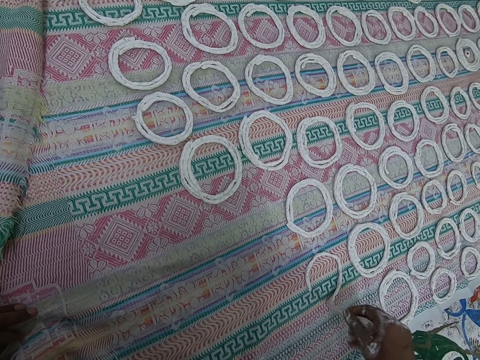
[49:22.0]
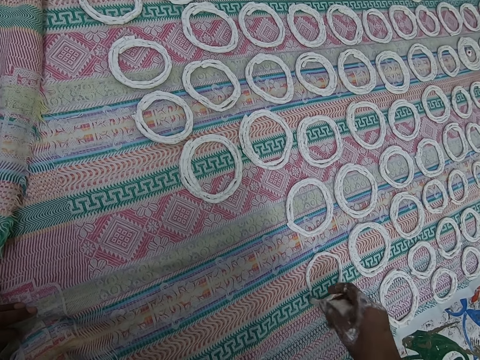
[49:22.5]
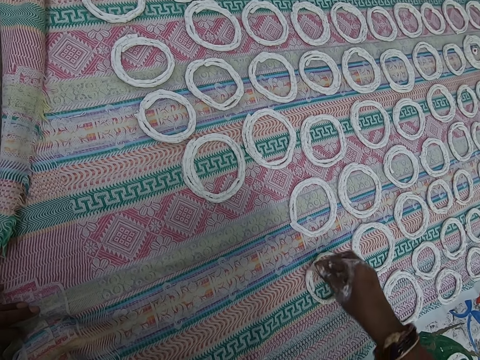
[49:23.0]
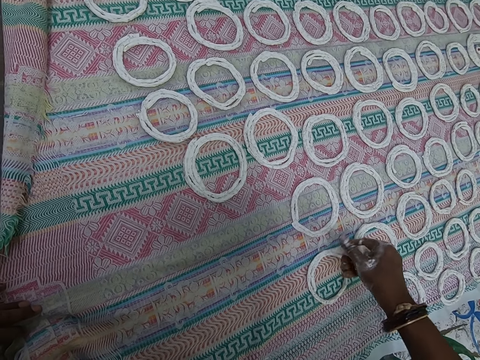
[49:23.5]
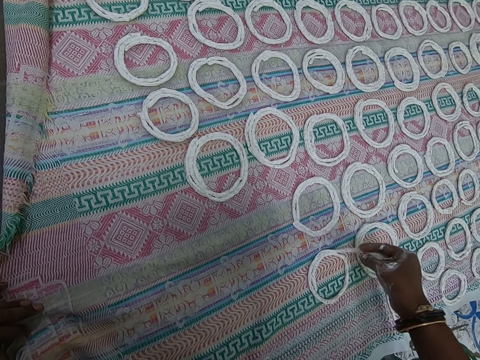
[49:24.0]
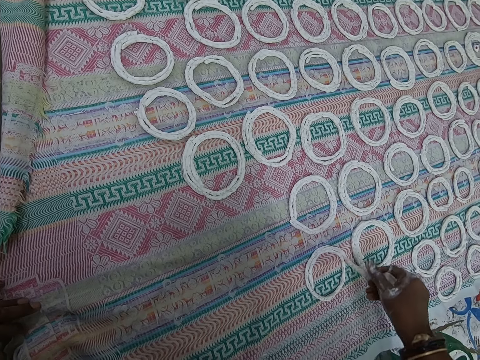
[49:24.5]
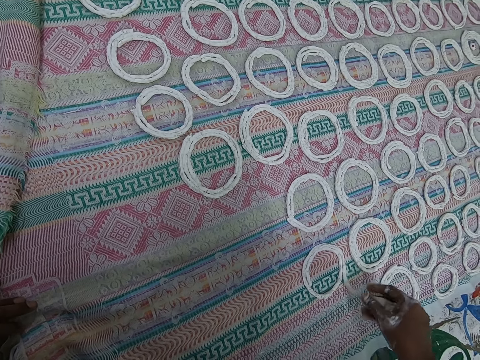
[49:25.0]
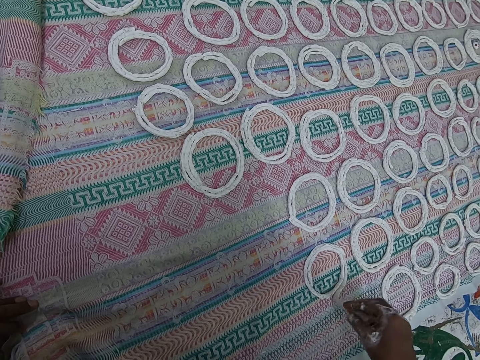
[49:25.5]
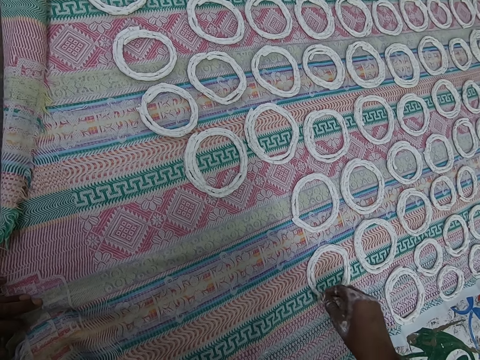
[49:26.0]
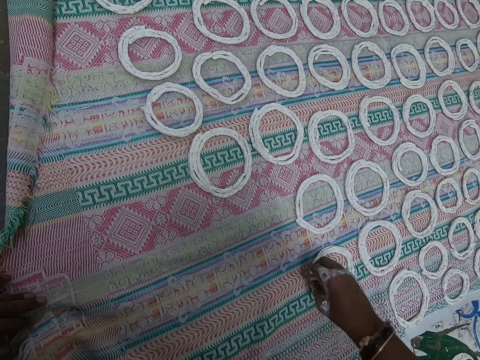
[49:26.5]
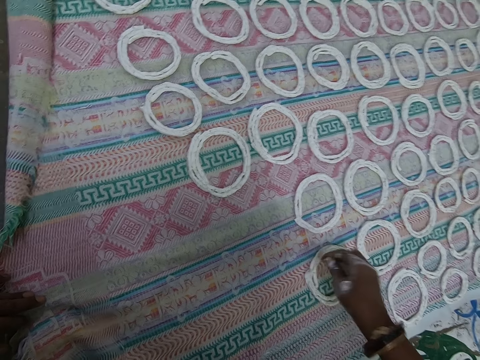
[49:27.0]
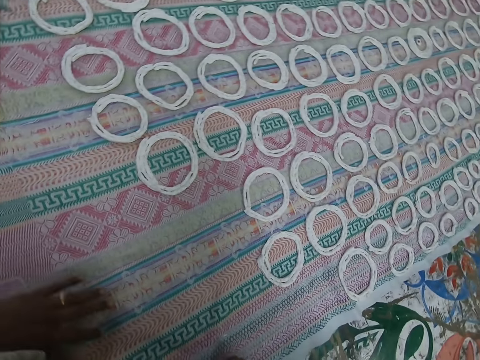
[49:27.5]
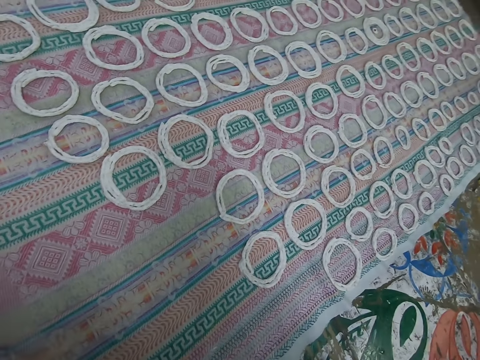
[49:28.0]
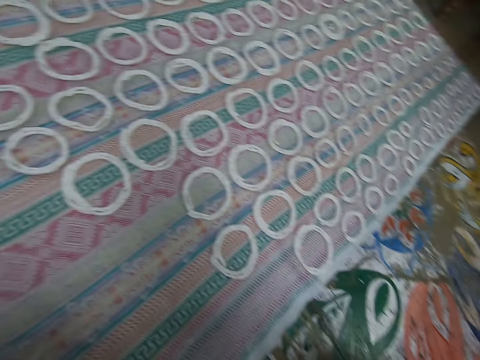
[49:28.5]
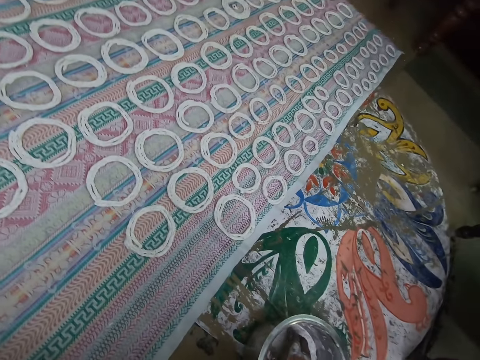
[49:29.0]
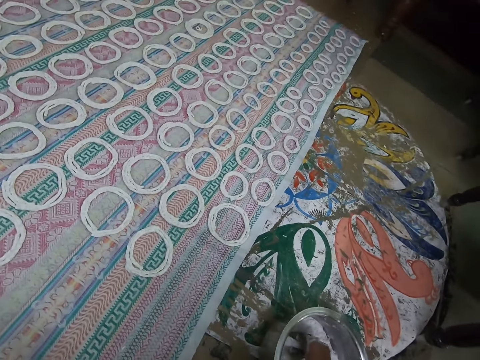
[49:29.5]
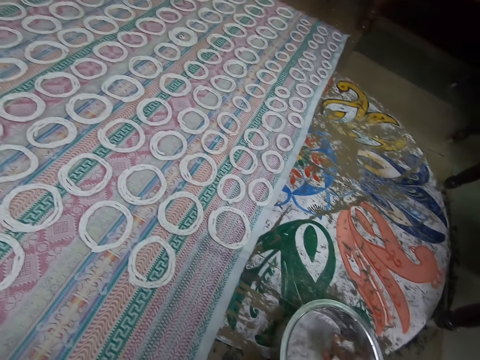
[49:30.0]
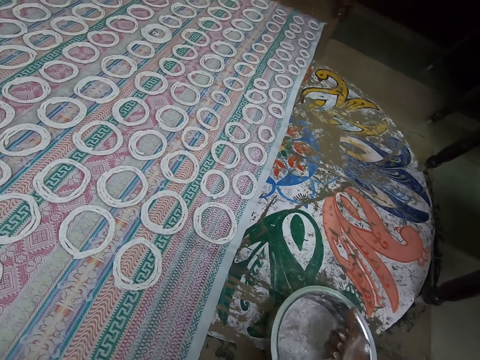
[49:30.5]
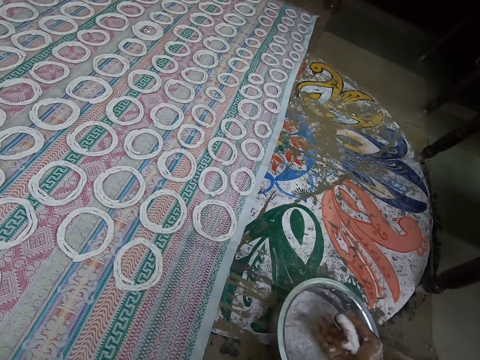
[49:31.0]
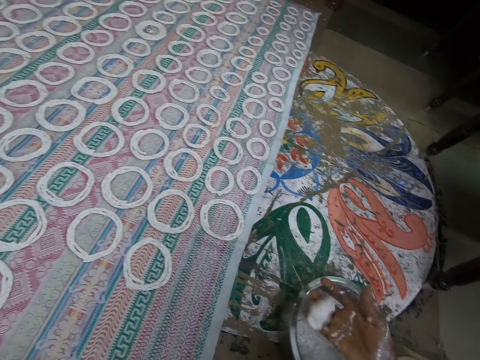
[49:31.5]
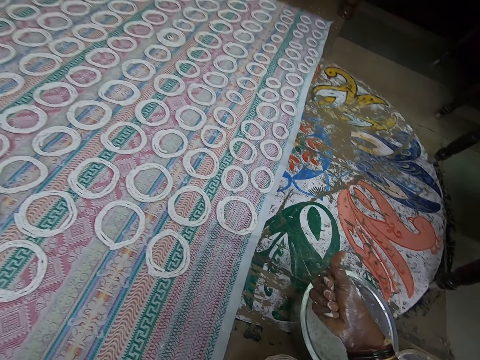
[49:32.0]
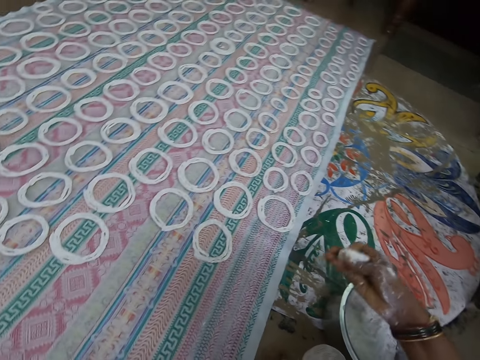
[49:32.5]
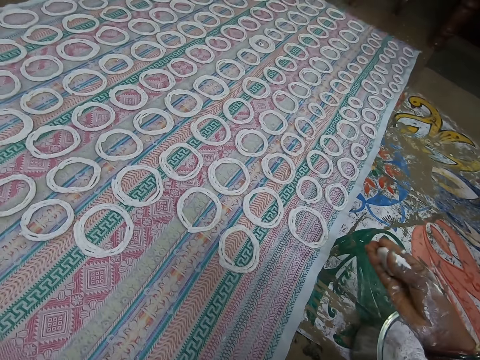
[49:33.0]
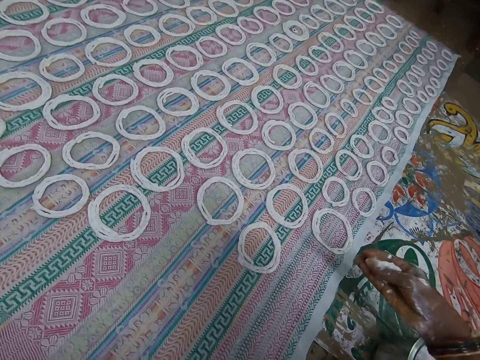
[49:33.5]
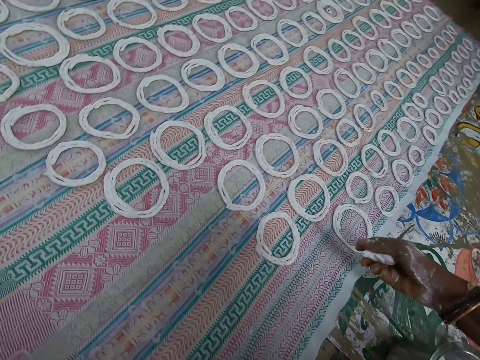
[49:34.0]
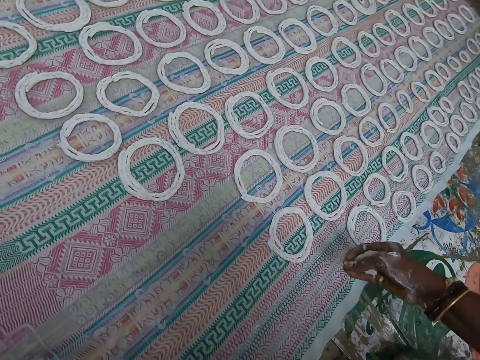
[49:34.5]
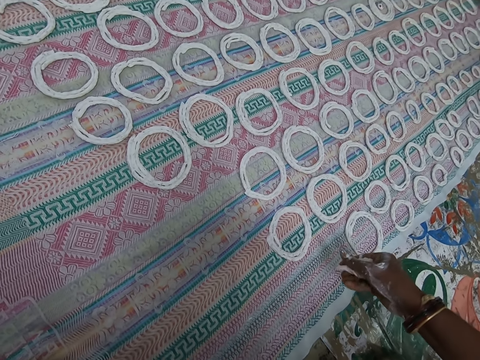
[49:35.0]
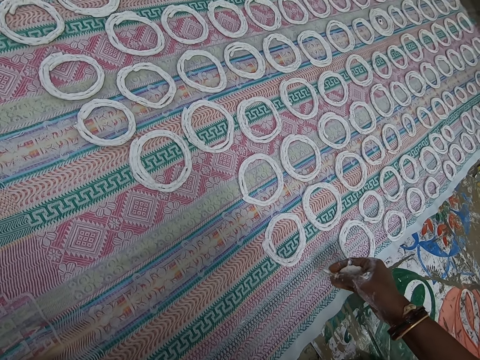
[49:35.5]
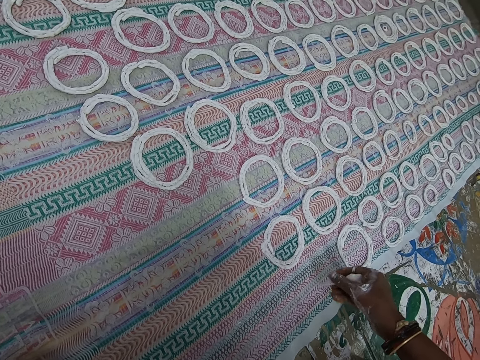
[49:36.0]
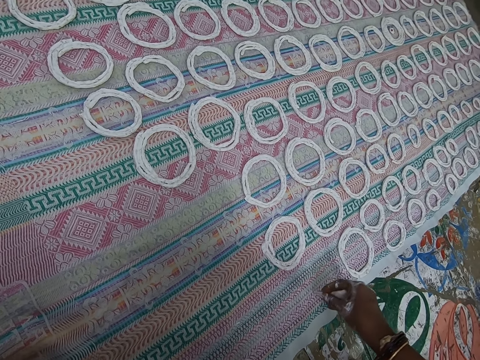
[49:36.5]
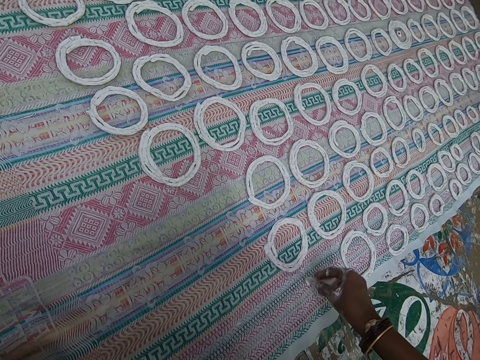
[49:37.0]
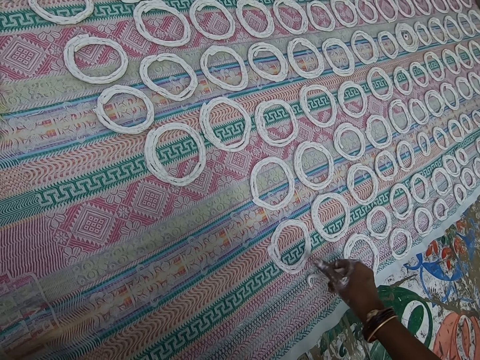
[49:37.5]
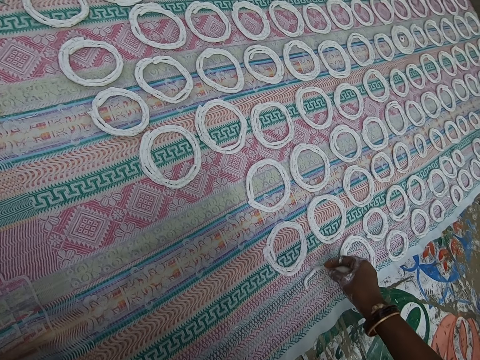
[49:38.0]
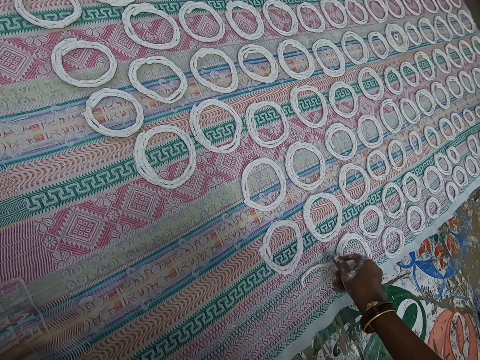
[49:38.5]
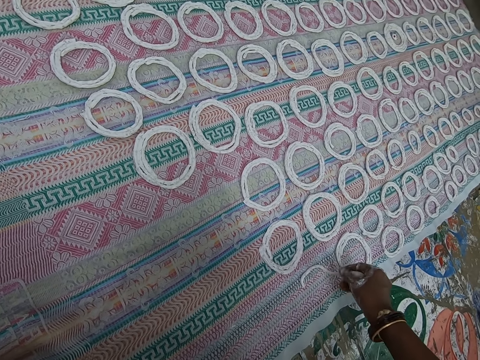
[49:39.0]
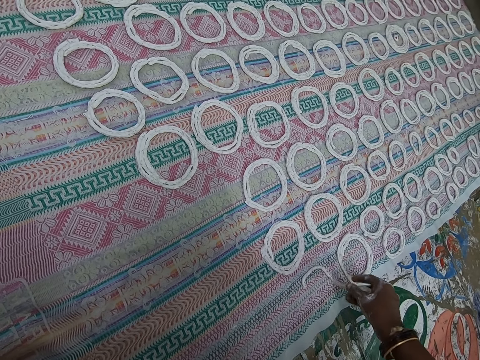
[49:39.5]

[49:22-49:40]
The camera wearer pulls their hand off the dough. They scoop dough from a stainless bowl on the ground with their right hand. They roll the dough in their right hand. They mix the dough in the cooking pan with their hand, cut the dough with their hand, and squeeze the dough with their hand. They rotate the dough around the mat. They lay the dough on the cloth on the floor into shape with their right hand.

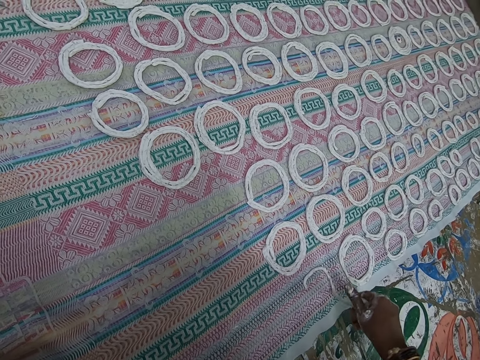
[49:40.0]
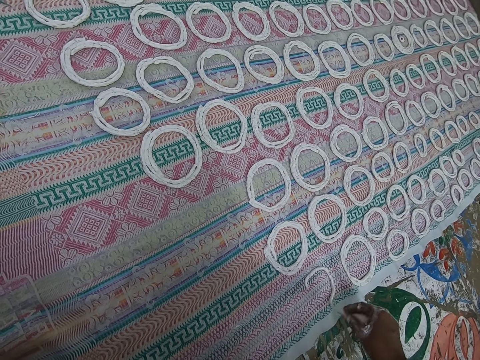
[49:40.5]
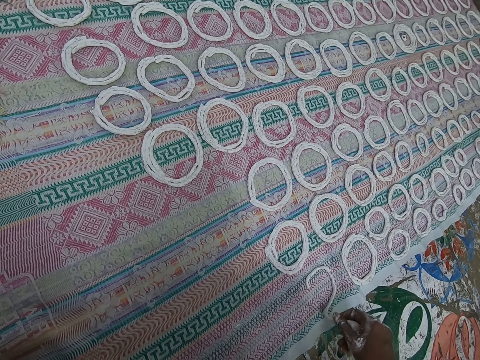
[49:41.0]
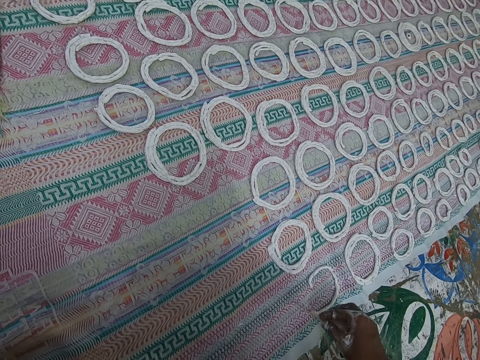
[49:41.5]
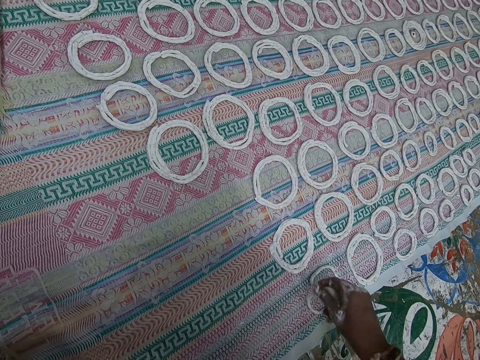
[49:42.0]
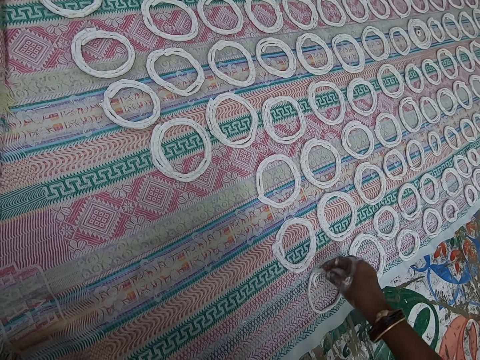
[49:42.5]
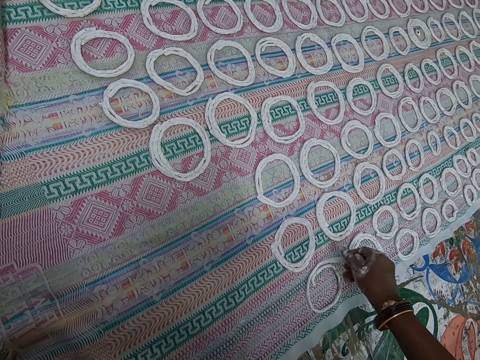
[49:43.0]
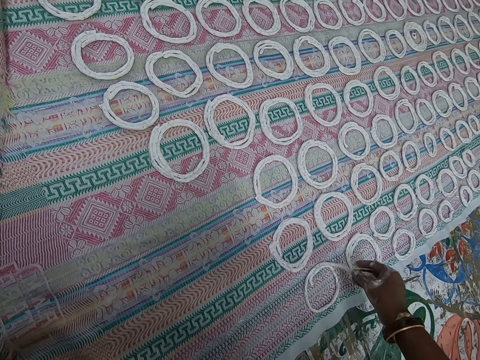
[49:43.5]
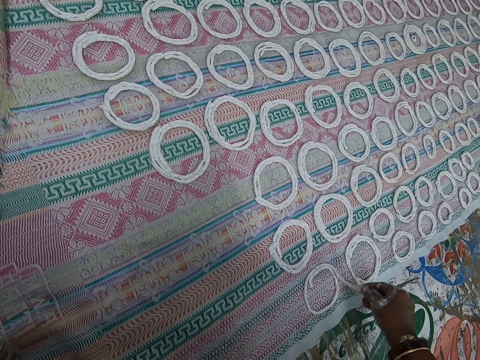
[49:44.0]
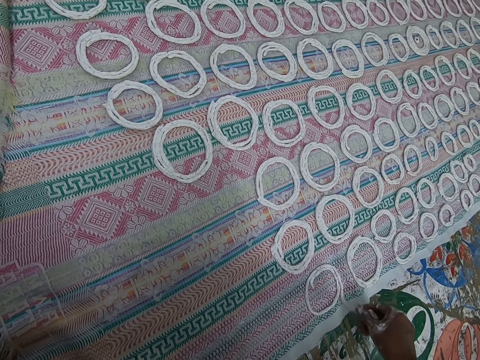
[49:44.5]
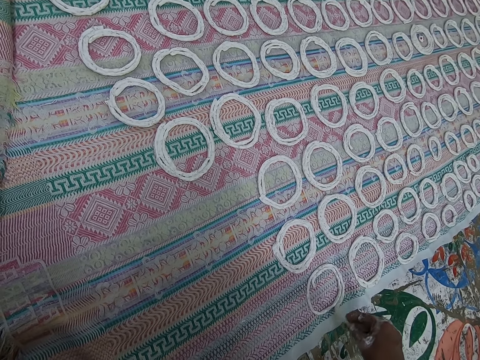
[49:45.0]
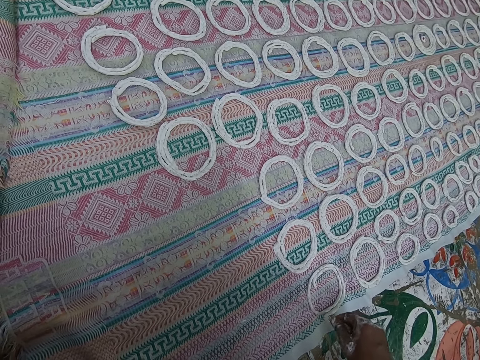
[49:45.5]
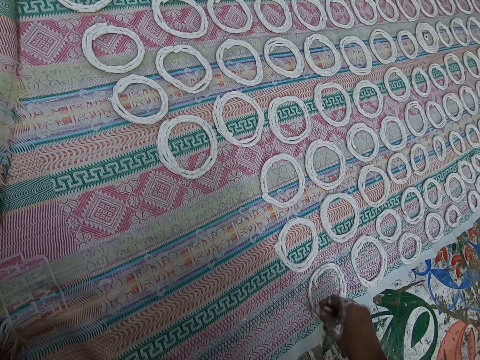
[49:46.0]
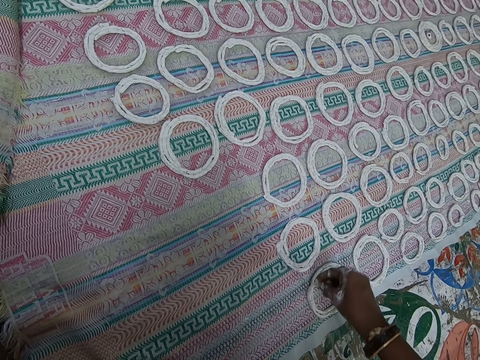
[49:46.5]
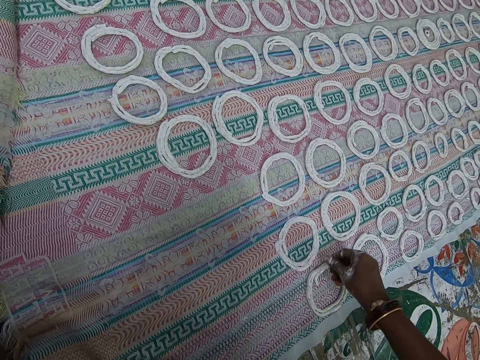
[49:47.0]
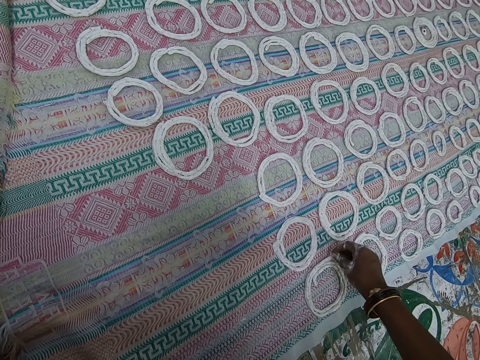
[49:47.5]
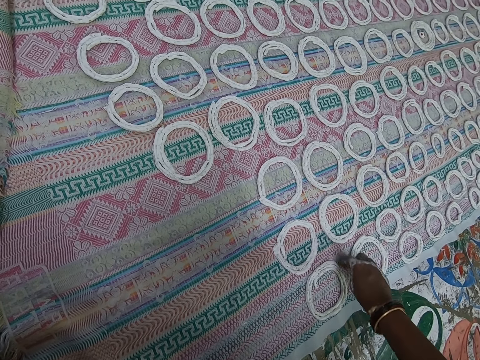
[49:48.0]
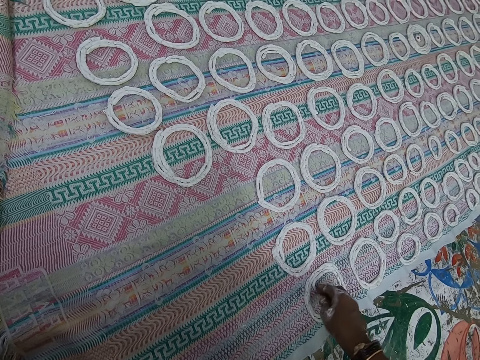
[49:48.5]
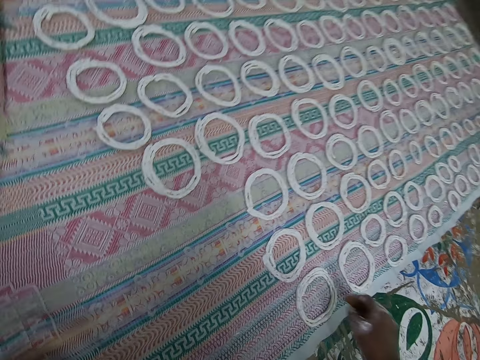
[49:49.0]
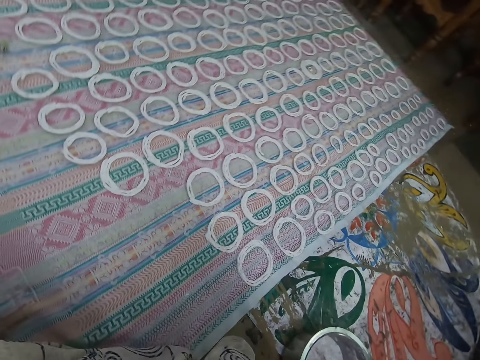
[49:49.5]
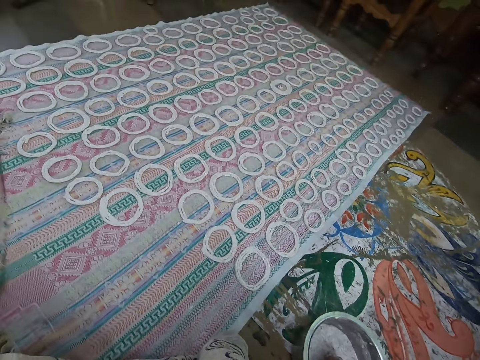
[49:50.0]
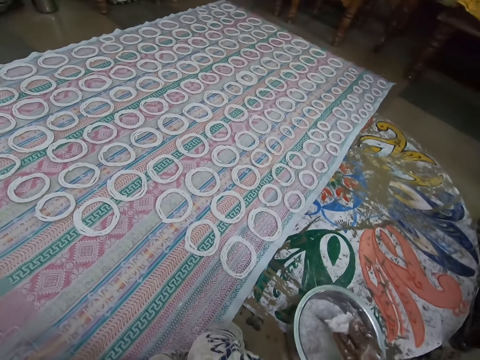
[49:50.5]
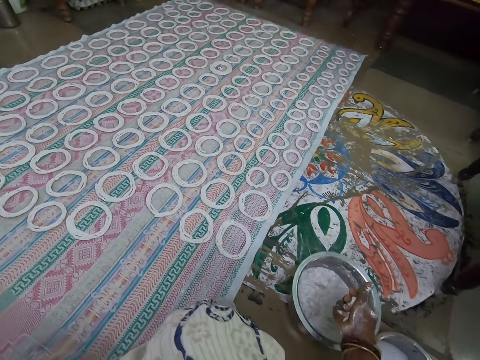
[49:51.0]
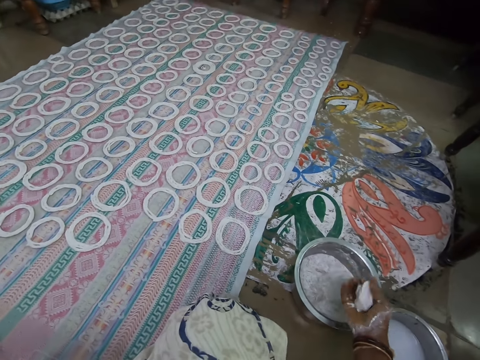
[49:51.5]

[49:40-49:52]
The camera wearer adjusts the murukku paste or dough on the fabric with his right hand. He takes some murukku paste from a plate on the floor with his right hand. He rolls the dough in the hand. He folds the murukku paste with his right hand.
